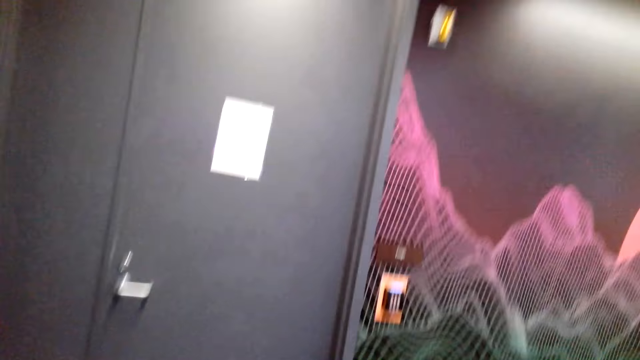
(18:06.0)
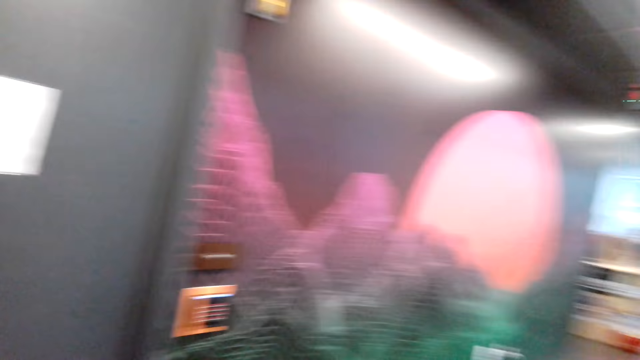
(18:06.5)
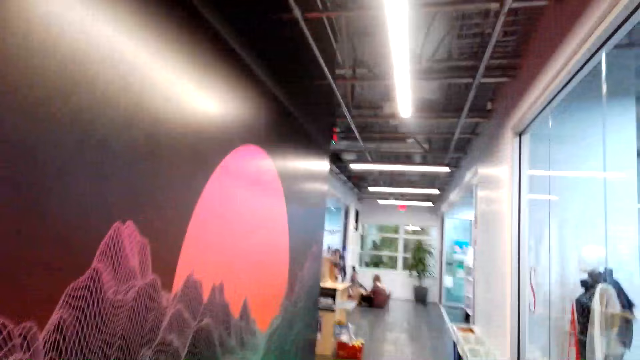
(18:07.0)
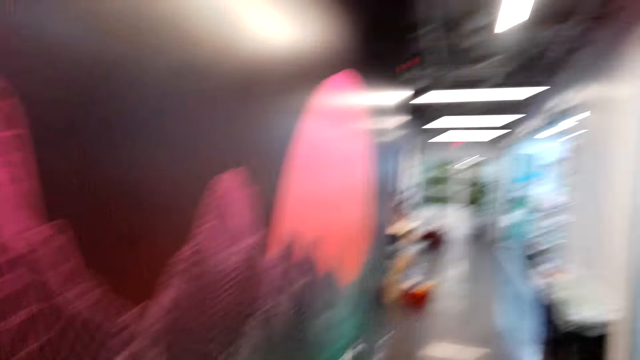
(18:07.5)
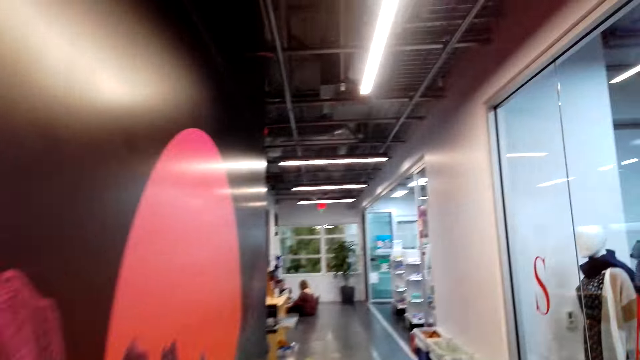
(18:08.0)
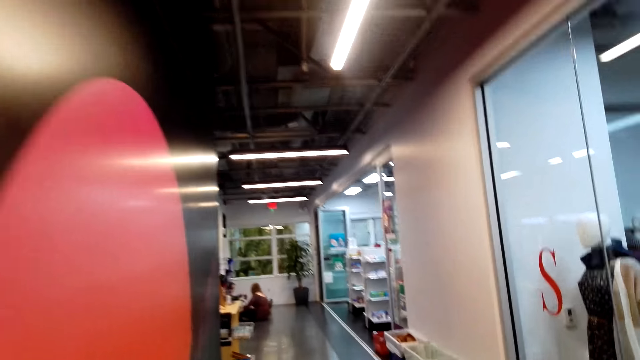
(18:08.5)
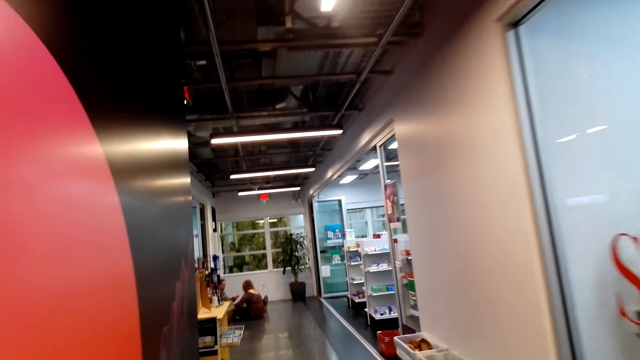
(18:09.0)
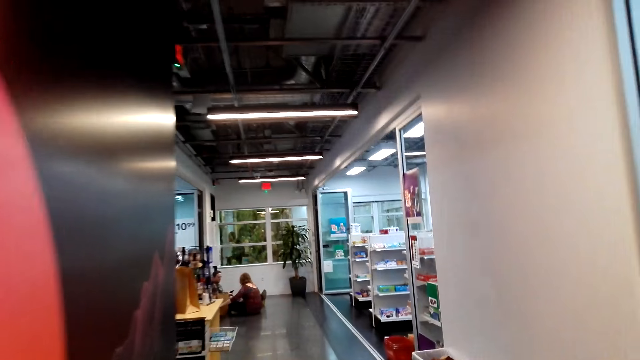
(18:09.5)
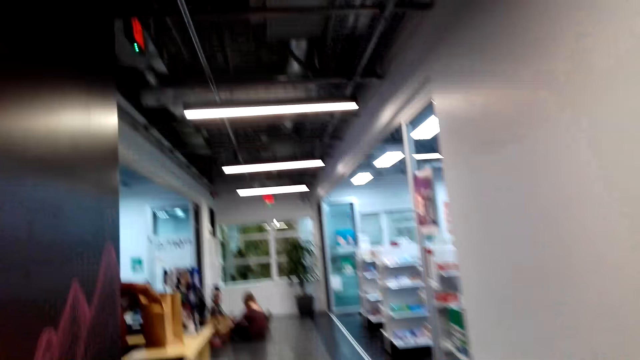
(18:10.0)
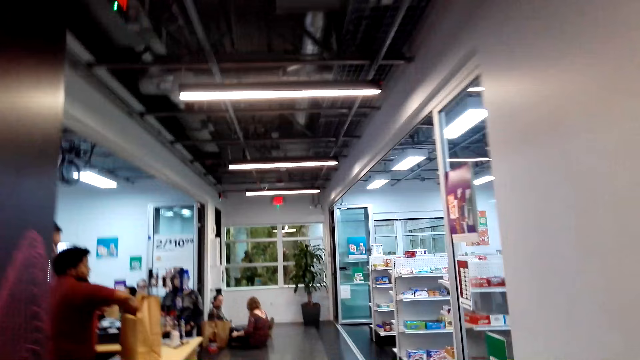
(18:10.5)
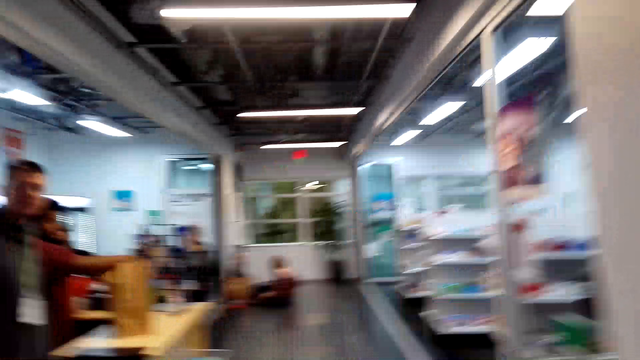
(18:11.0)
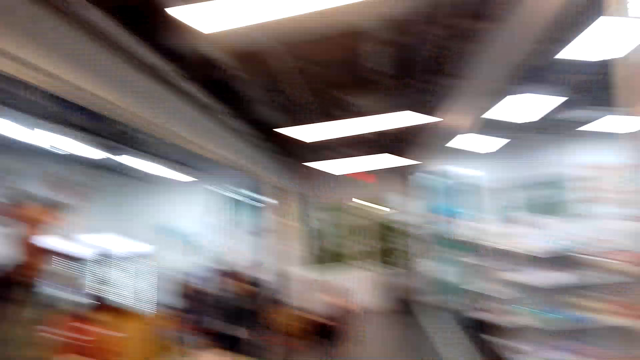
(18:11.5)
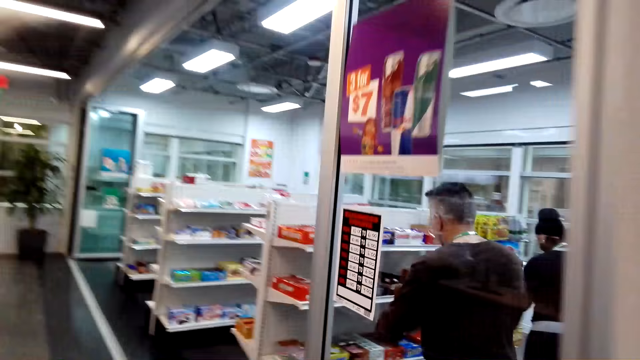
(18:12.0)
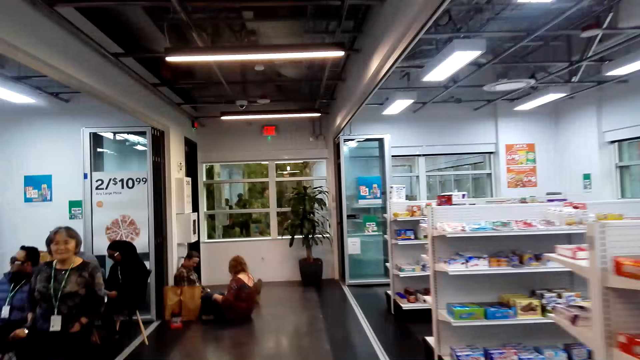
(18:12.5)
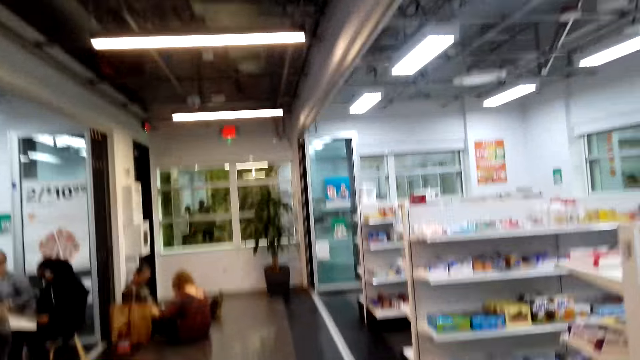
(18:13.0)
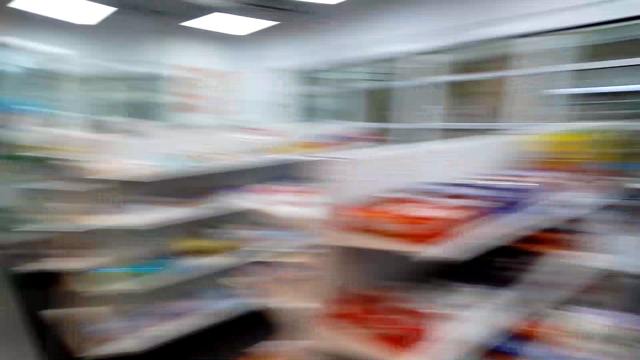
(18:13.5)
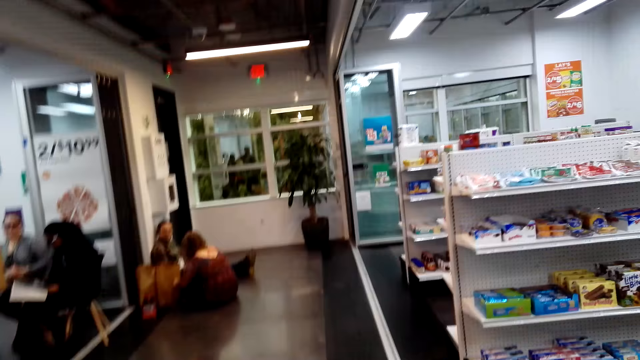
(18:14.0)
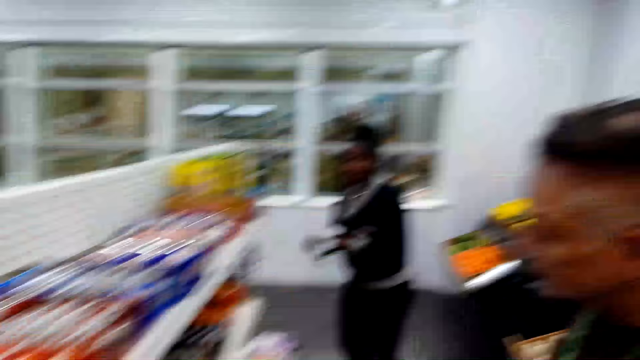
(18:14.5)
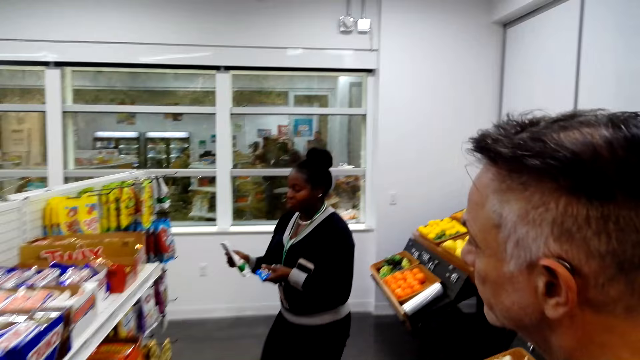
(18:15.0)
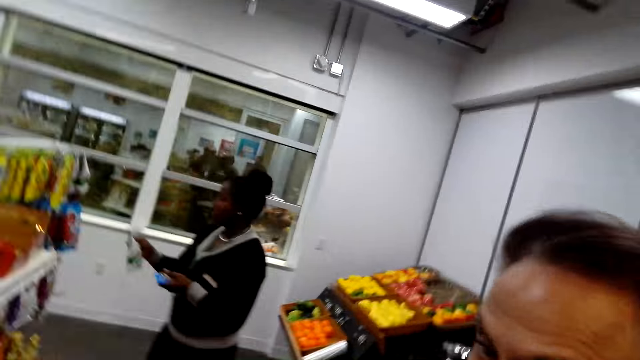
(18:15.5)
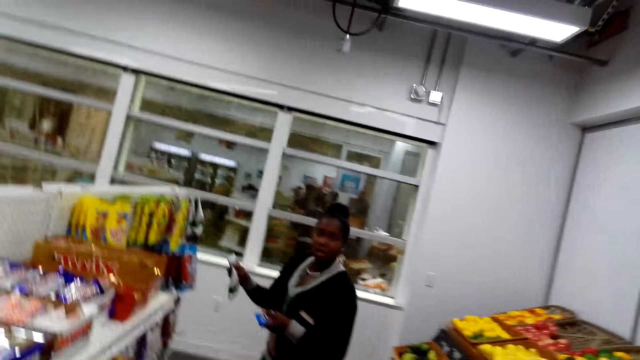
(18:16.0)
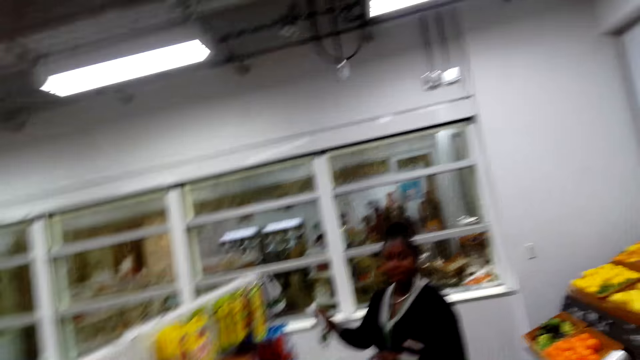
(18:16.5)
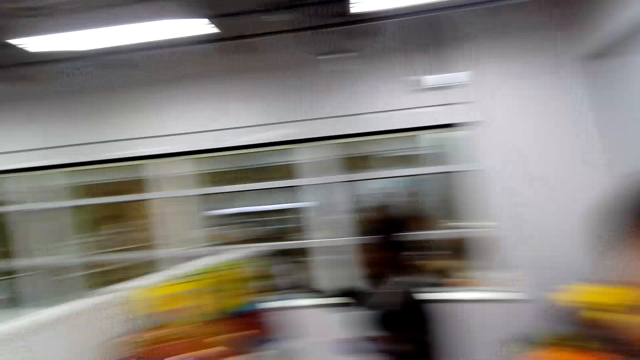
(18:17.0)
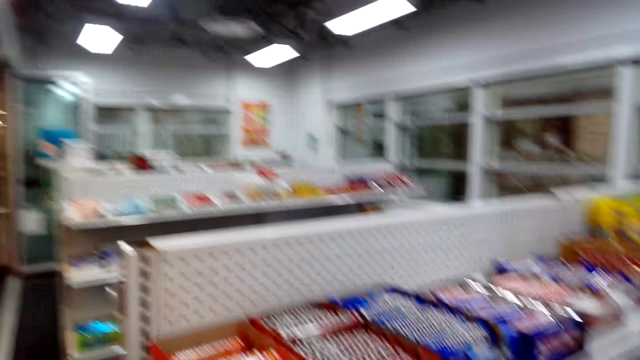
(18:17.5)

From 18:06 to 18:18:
The camera wearer closes the door. They walk around and look around. A person shops in the supermarket. Another person shops in the supermarket. A man looks at the items on the shelf. A woman holds the item in her hand.

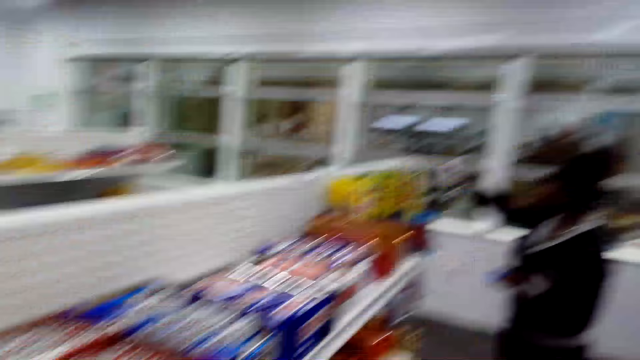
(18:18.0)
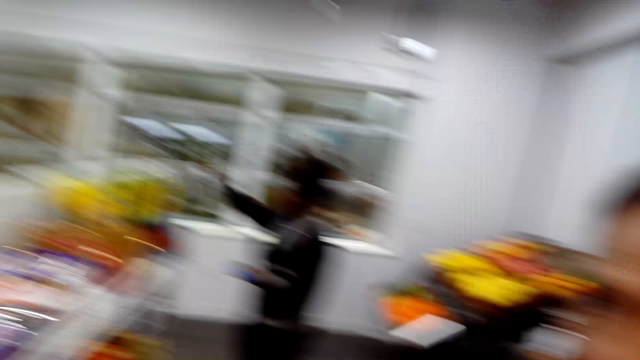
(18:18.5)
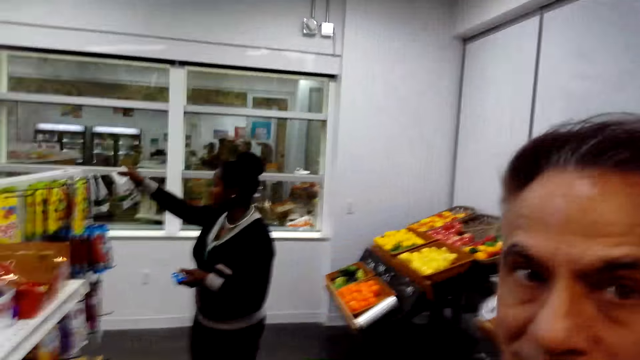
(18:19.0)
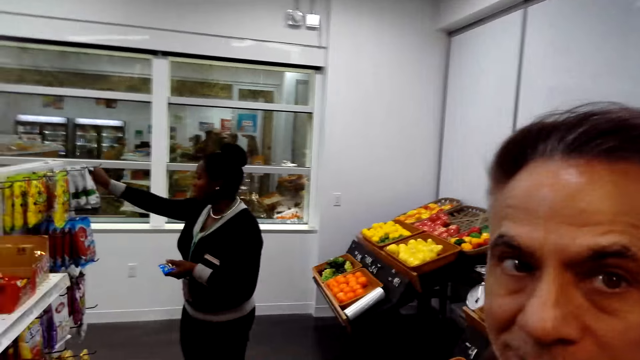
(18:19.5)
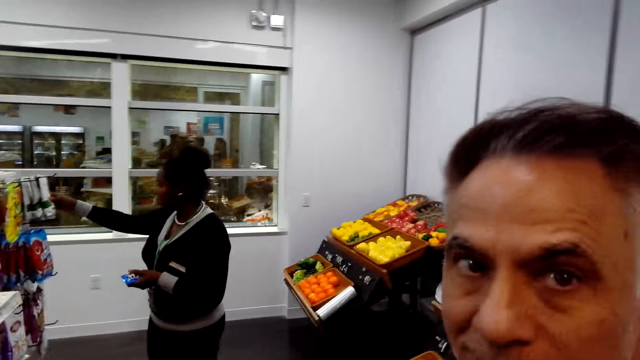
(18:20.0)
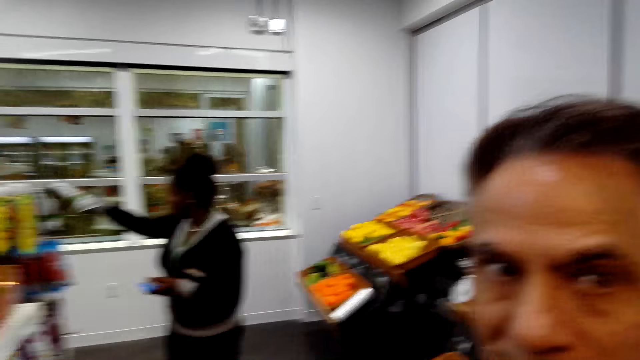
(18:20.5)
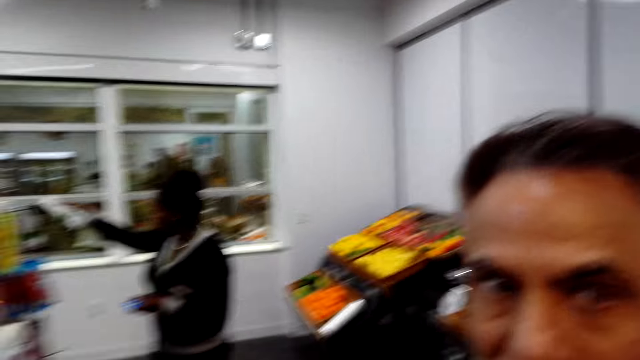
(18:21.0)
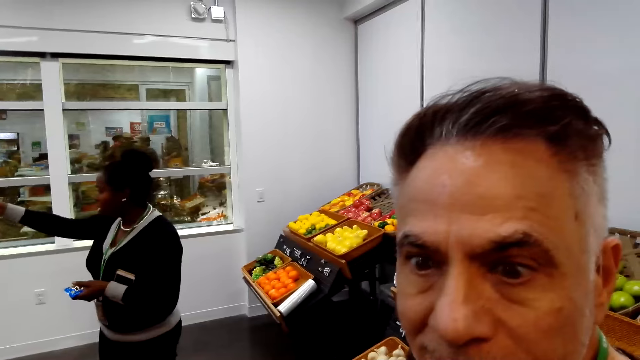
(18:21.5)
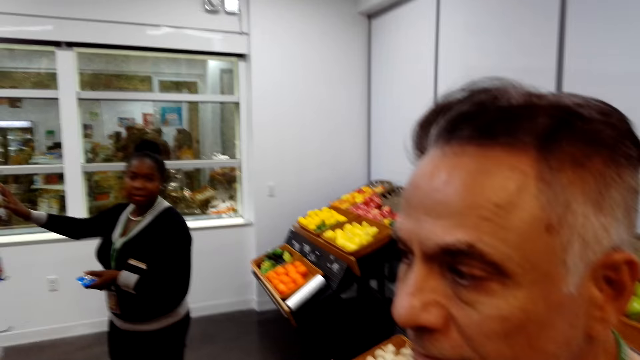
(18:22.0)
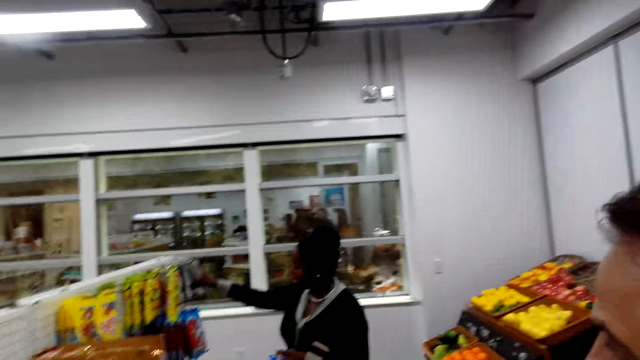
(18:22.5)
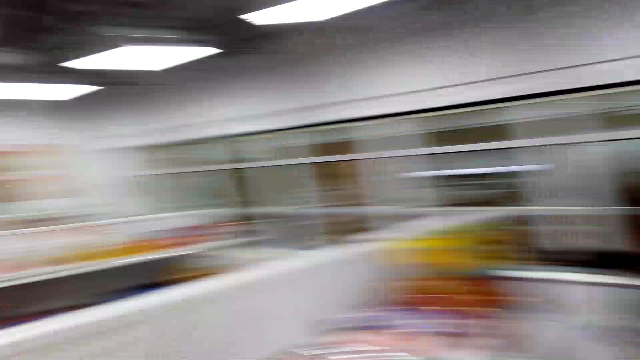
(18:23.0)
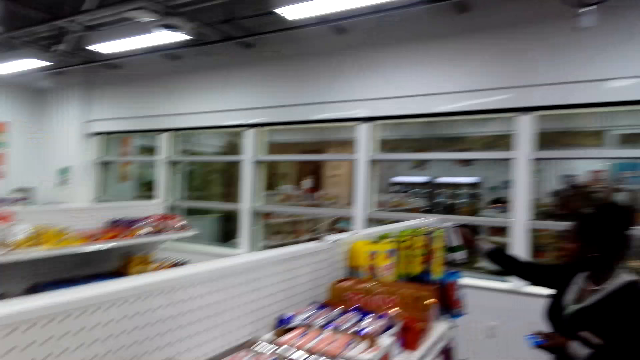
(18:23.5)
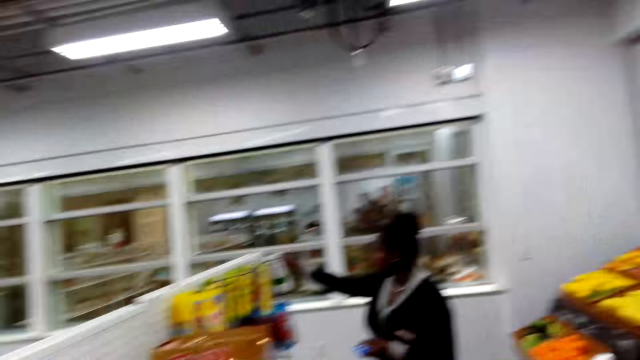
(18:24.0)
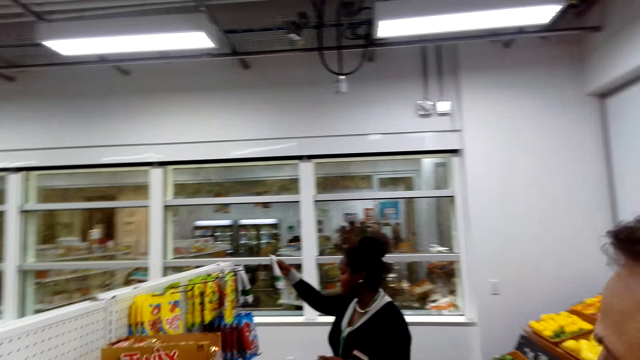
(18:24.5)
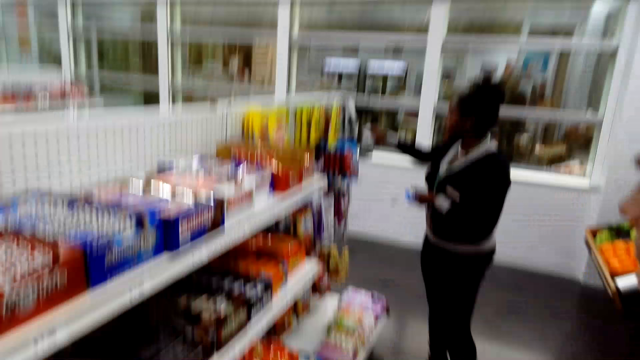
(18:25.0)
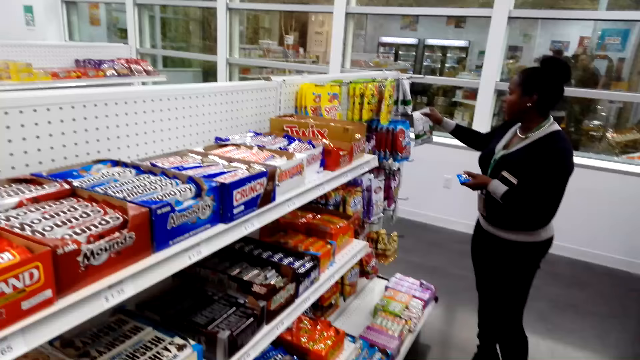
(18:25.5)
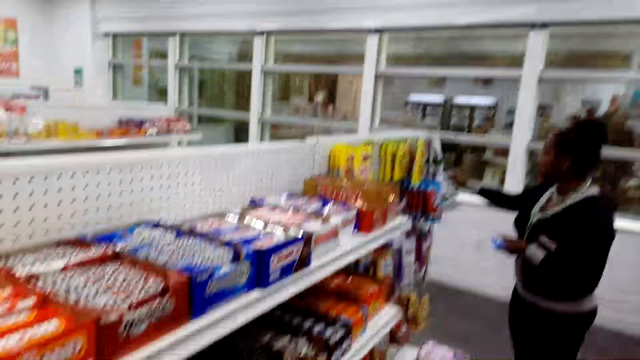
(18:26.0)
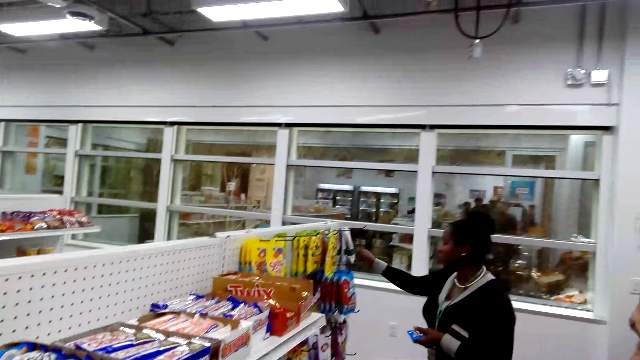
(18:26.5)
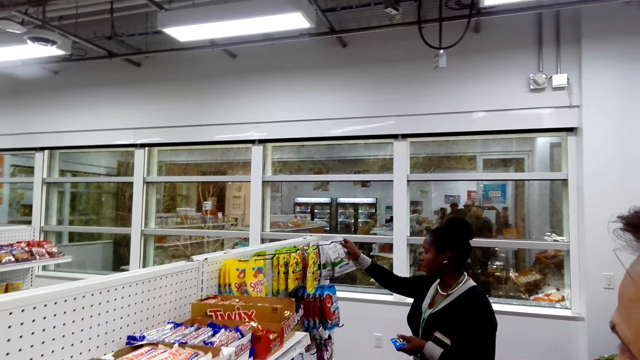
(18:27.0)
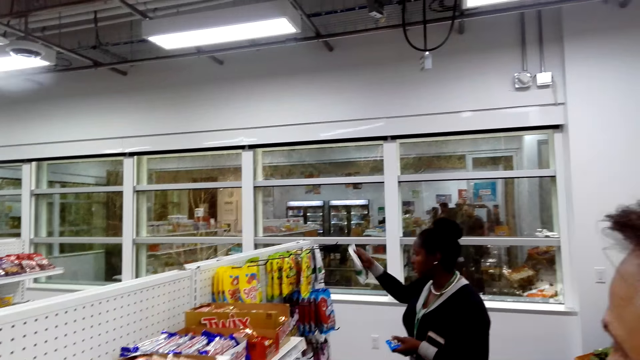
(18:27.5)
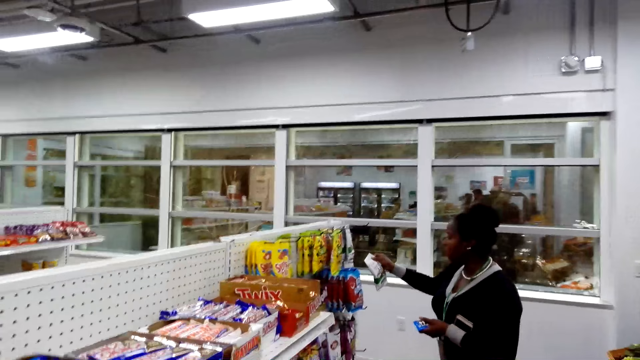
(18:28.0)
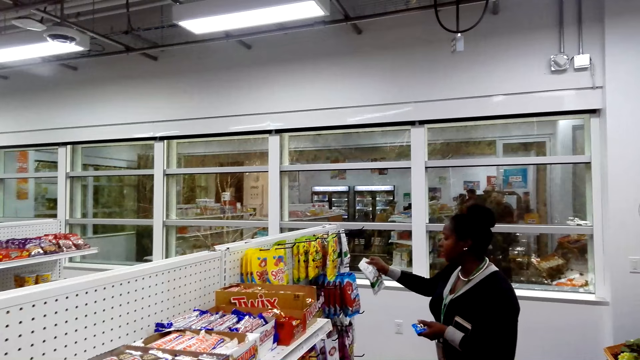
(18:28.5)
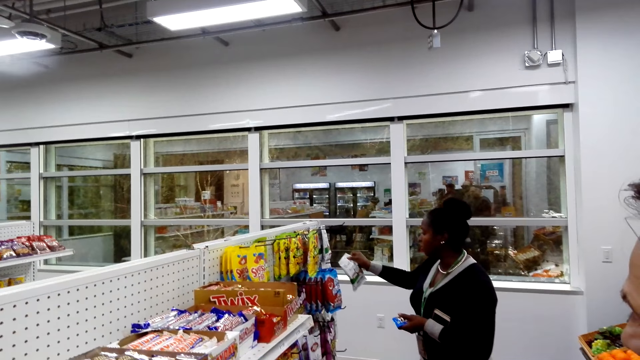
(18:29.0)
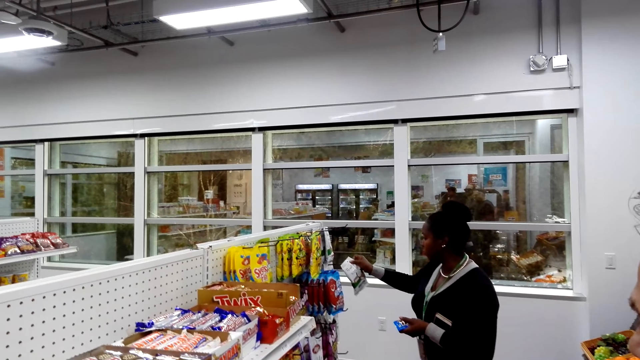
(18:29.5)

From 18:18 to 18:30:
A person arranges items in the supermarket shelf. A man converses. The camera wearer converses. A woman takes the item on the shelf. The woman looks at the item on the shelf.
